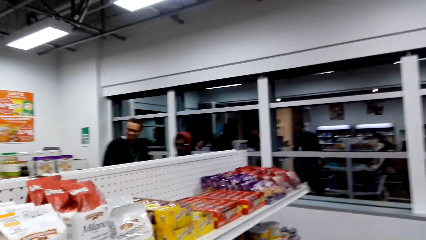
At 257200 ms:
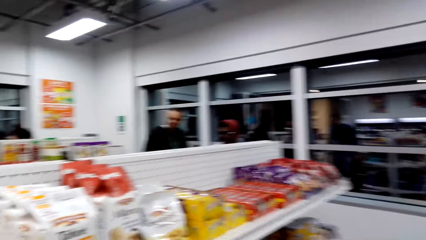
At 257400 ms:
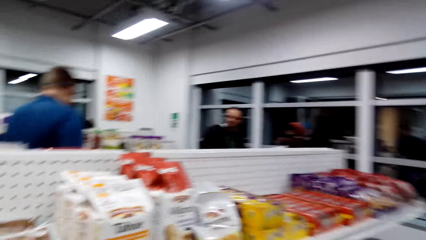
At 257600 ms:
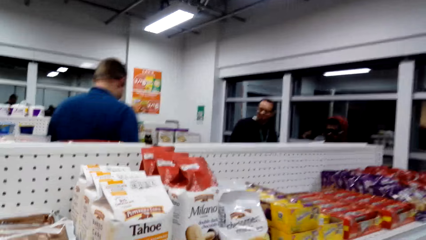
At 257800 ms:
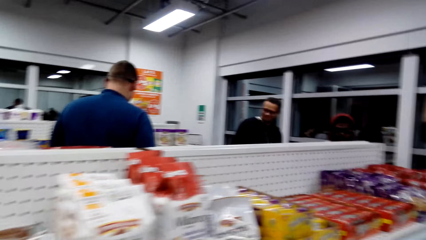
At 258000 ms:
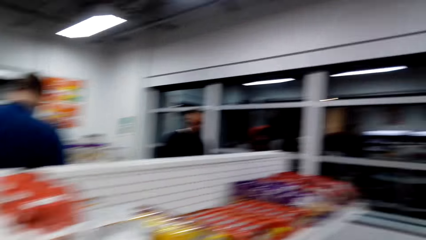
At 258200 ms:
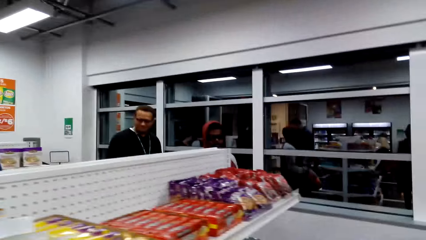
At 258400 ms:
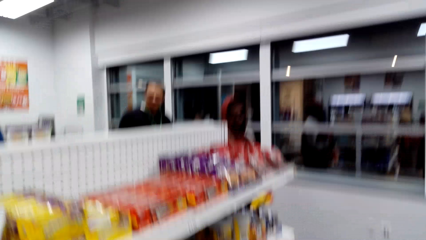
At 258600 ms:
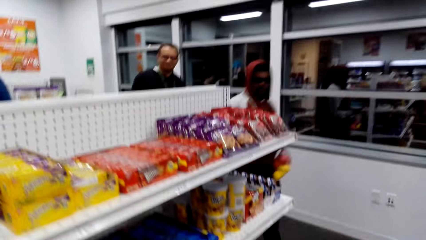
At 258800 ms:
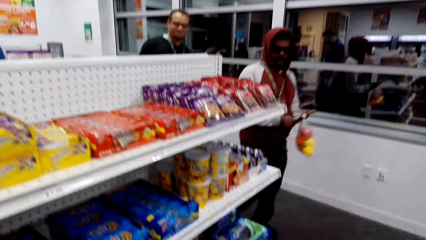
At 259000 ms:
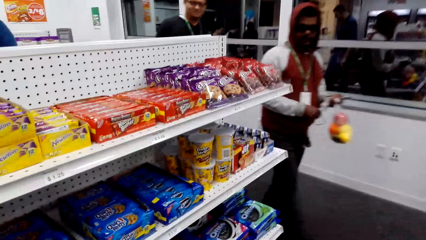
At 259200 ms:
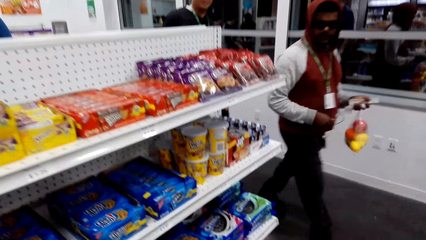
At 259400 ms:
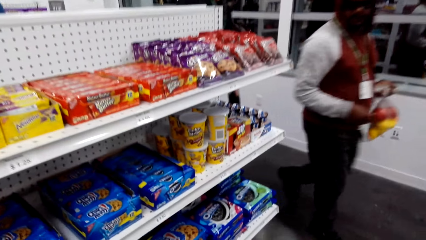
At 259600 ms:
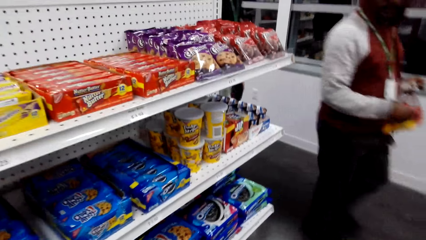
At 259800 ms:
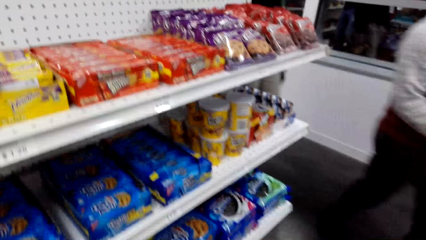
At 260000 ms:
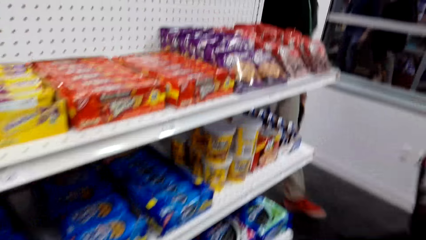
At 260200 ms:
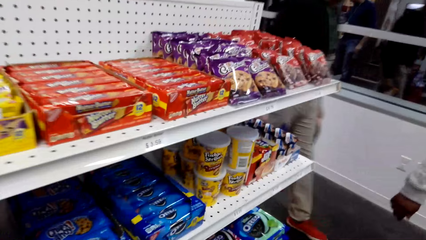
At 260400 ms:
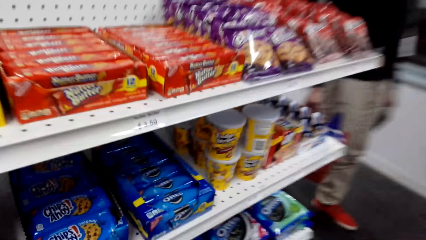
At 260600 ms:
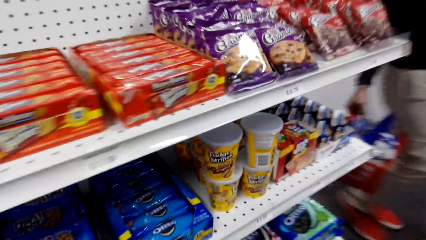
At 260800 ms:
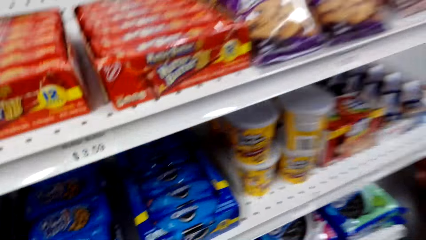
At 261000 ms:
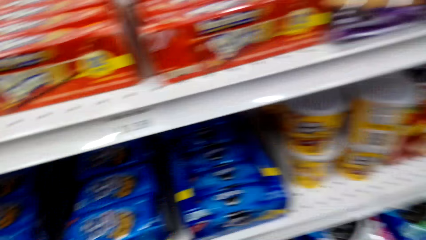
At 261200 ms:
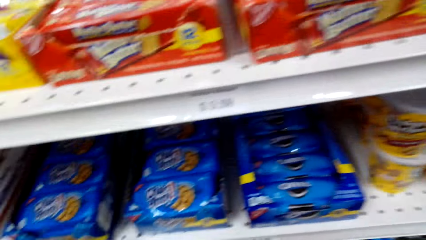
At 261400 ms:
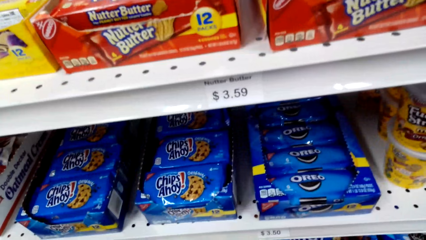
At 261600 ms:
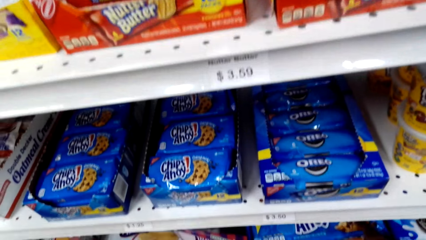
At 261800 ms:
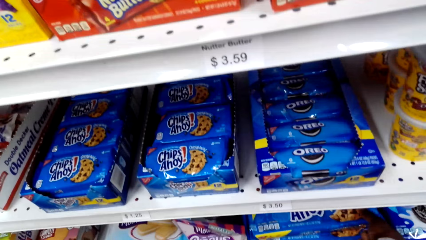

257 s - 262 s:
The camera wearer looks at the shelf and walks around.

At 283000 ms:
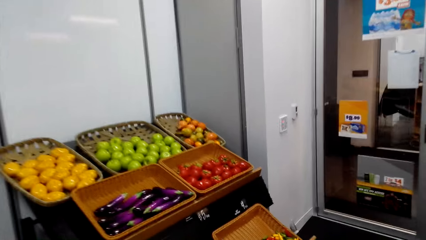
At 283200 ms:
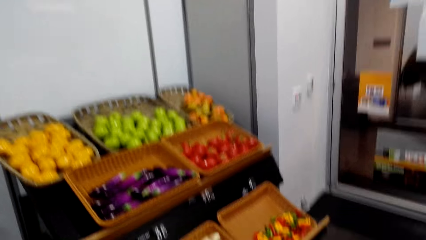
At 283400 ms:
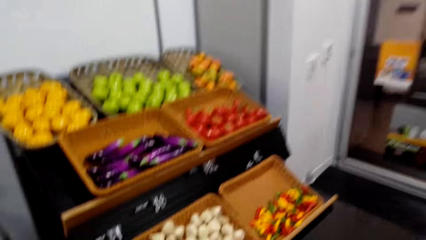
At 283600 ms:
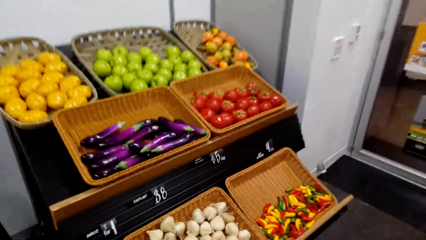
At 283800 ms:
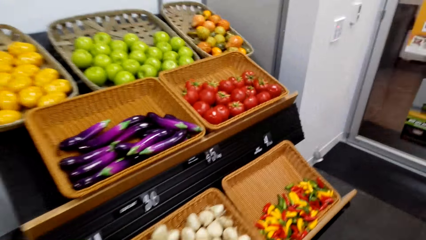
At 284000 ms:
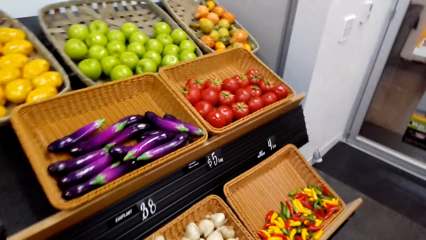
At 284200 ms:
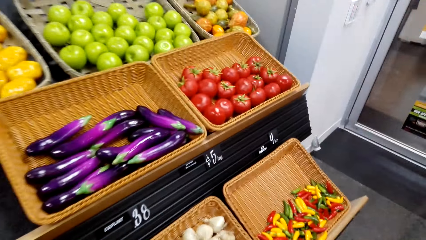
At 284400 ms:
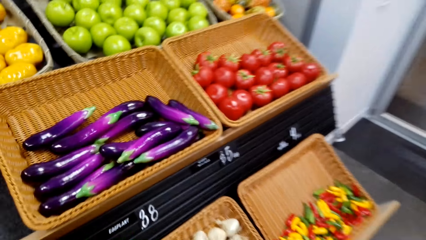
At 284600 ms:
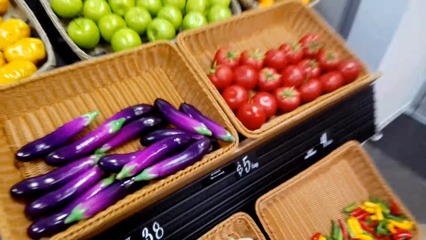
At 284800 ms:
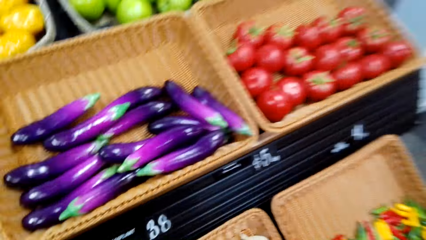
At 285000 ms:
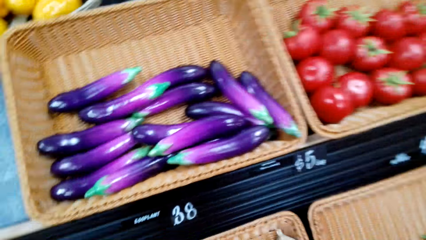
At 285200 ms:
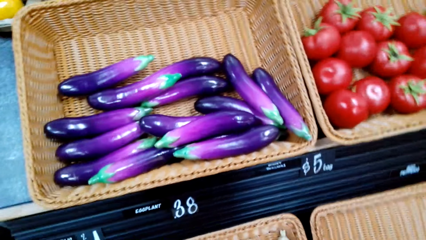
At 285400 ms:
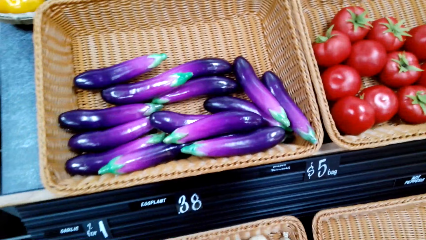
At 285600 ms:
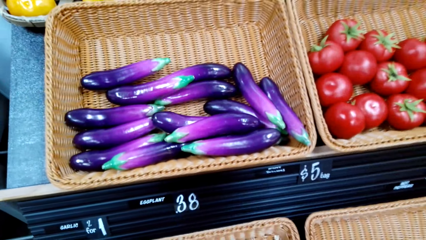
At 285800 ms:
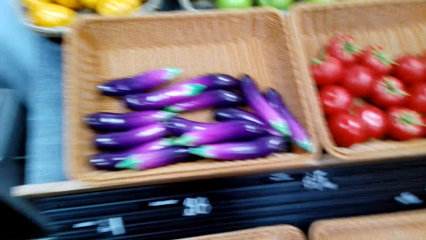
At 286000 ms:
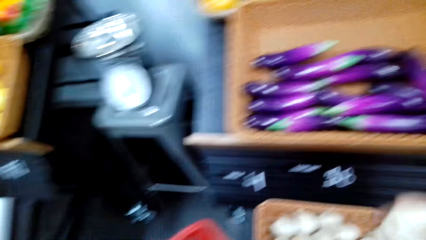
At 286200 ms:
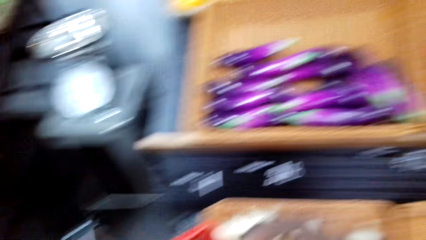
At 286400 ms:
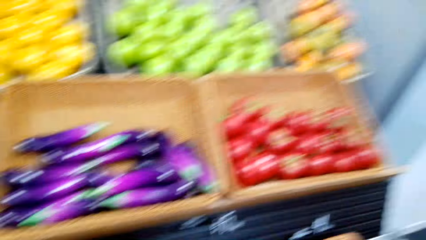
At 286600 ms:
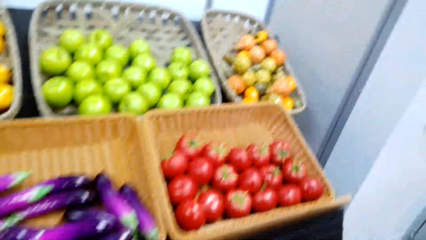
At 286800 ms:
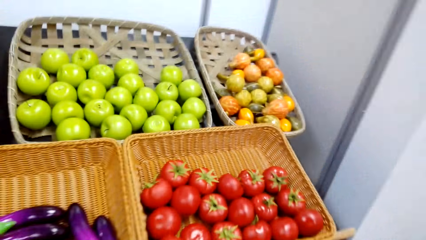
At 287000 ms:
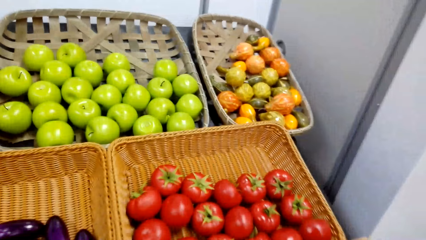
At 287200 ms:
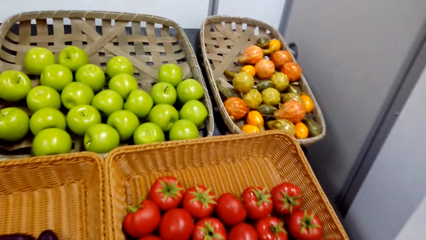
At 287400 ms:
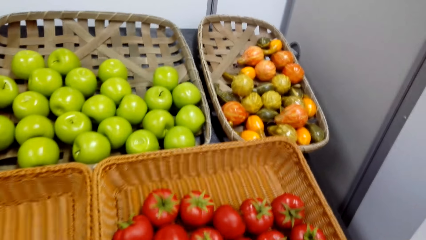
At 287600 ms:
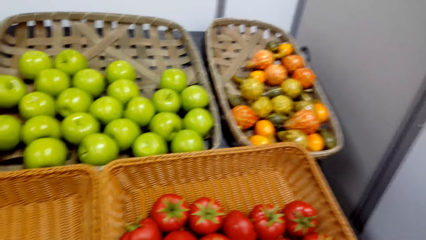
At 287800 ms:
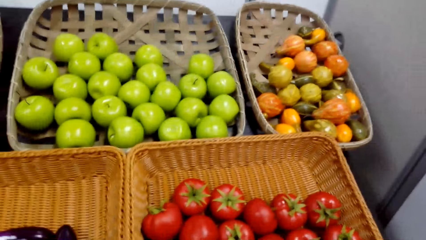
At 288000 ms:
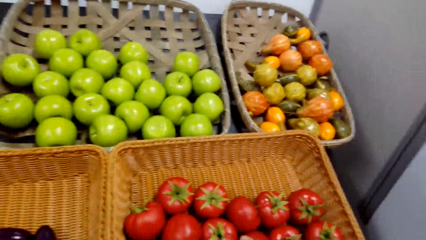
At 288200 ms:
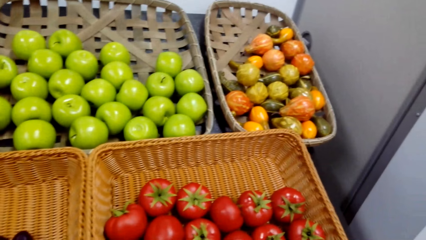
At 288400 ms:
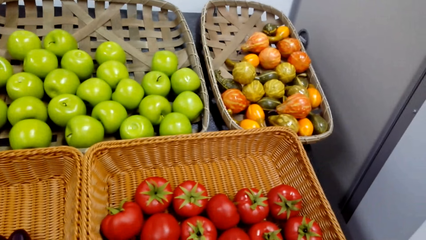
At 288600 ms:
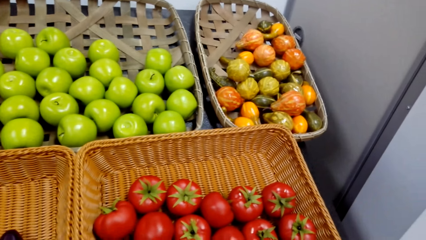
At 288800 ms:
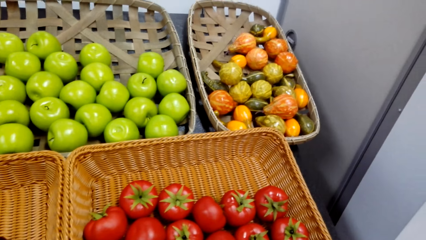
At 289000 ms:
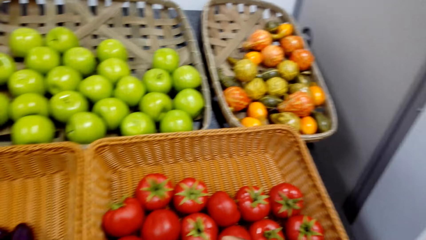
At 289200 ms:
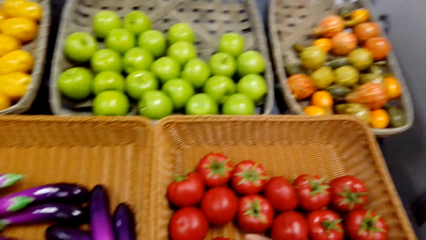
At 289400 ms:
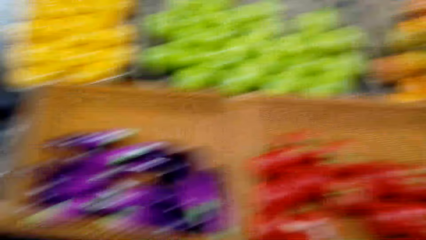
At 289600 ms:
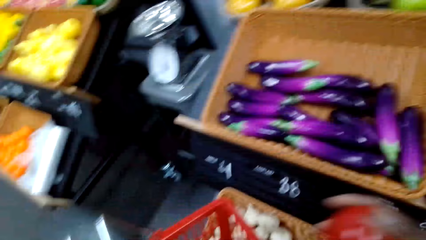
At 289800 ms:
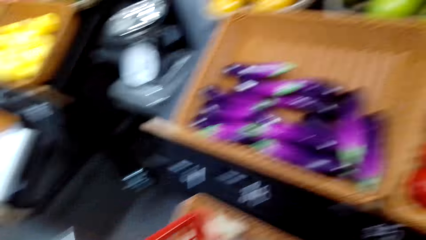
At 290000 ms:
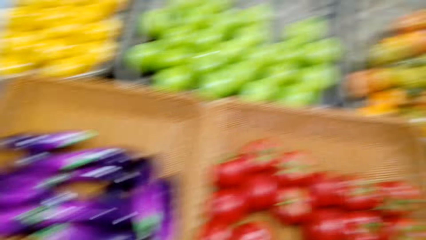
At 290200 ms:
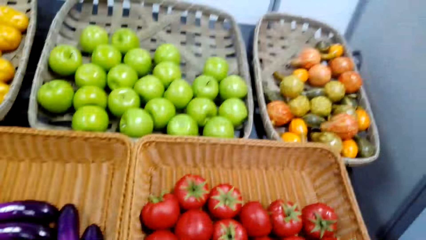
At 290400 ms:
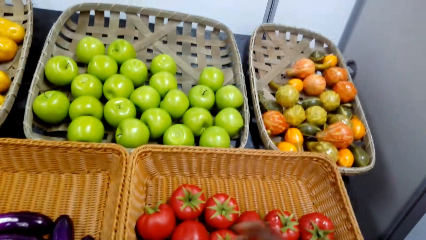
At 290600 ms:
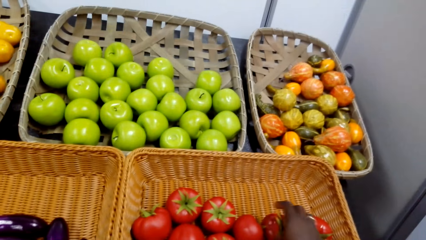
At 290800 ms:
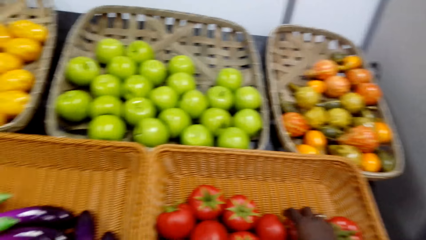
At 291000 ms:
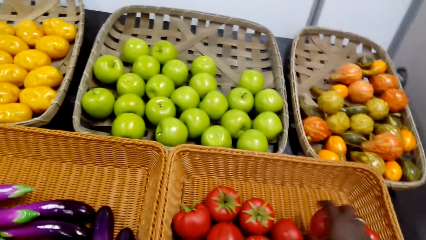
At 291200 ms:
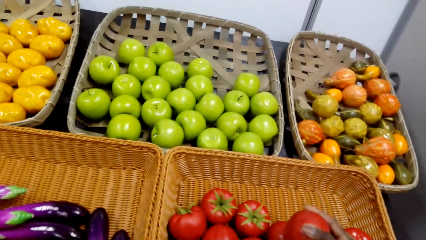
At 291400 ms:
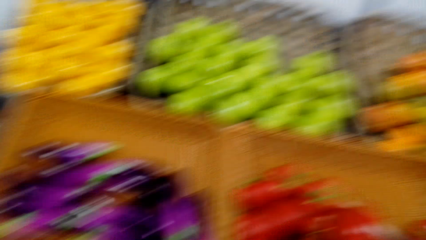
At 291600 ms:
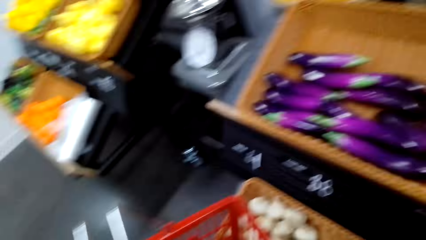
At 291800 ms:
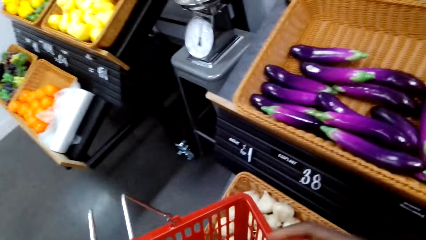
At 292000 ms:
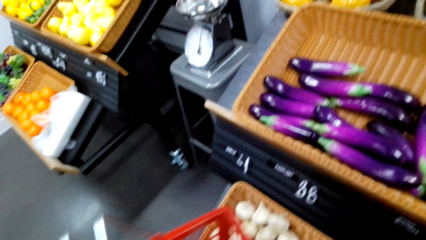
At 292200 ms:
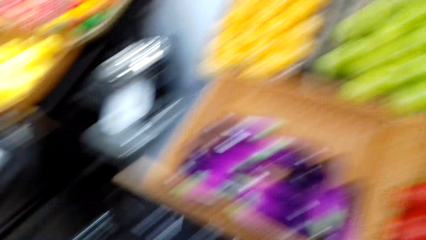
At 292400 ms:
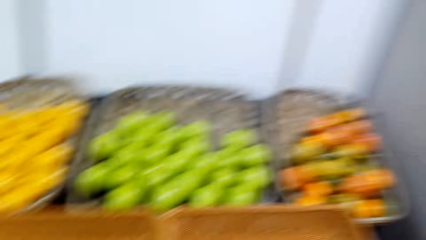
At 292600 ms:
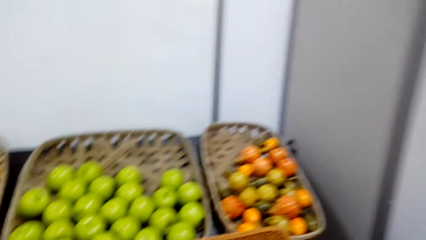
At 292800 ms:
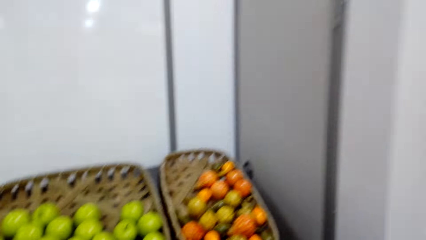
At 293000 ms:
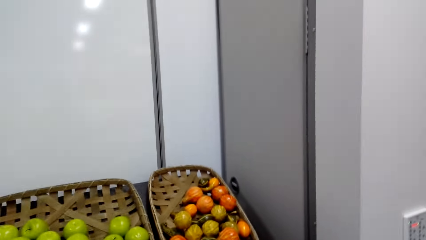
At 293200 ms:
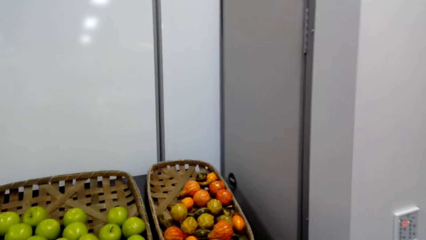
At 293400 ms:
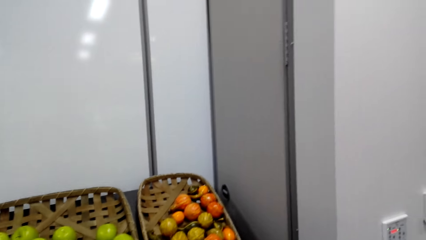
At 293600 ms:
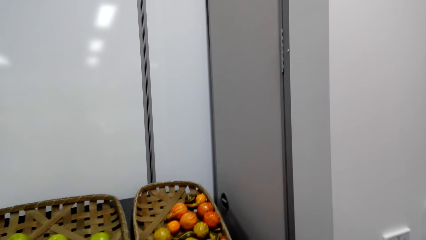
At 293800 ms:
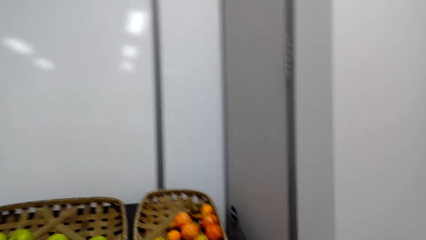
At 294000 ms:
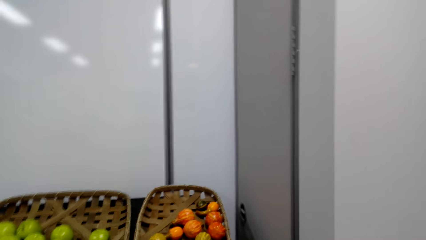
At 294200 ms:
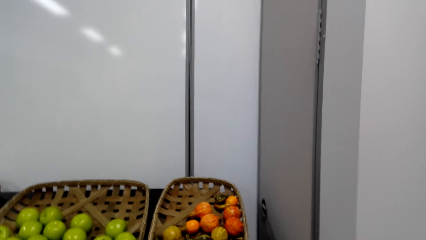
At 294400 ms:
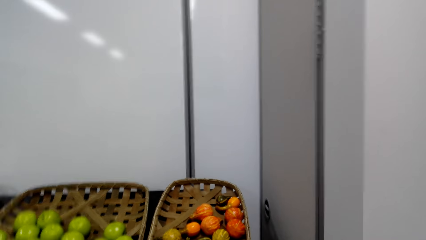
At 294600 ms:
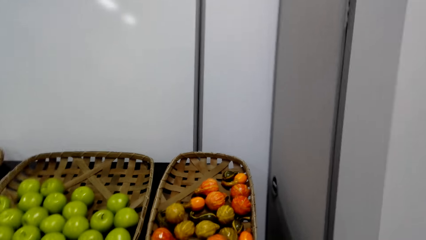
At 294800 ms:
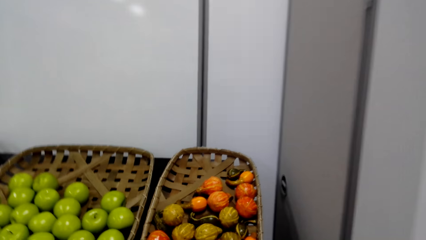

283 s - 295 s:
The camera wearer takes the garlic from the tray and touches the garlic. They look around and touch the tomato. They put the tomato on the bucket and take the tomato from the tray. They look around, put the tomato, and look around.
